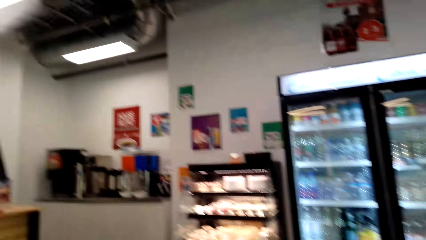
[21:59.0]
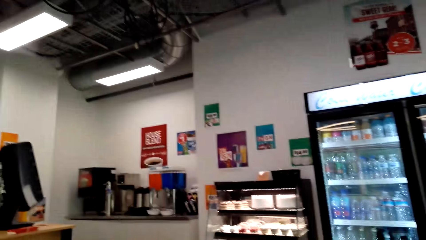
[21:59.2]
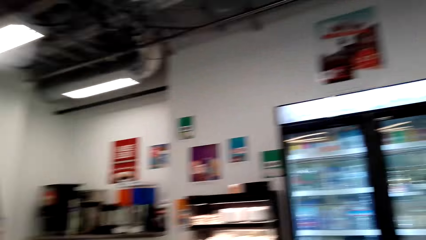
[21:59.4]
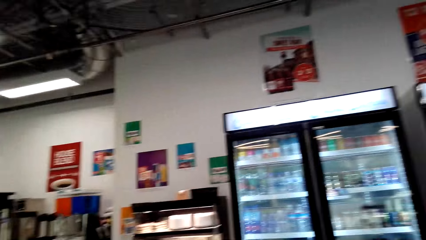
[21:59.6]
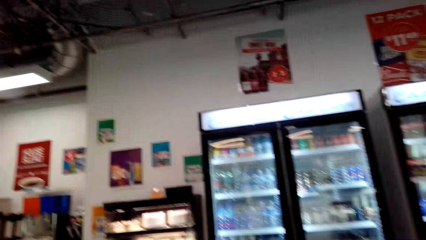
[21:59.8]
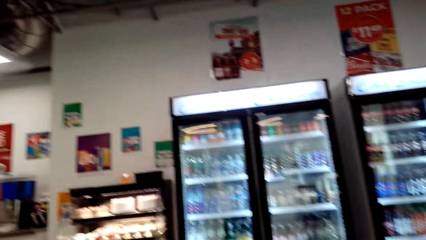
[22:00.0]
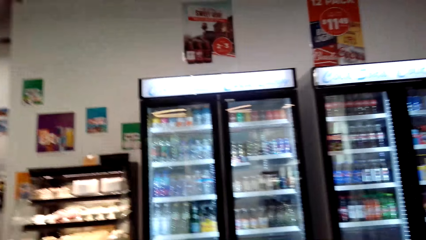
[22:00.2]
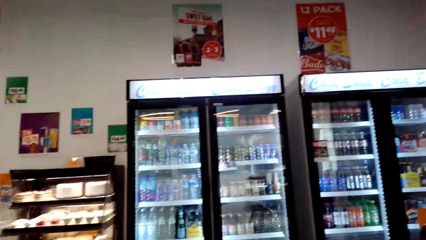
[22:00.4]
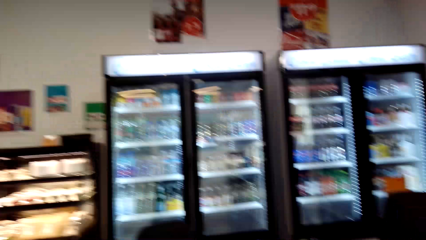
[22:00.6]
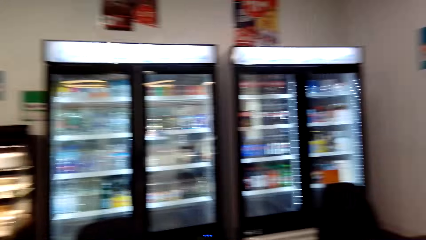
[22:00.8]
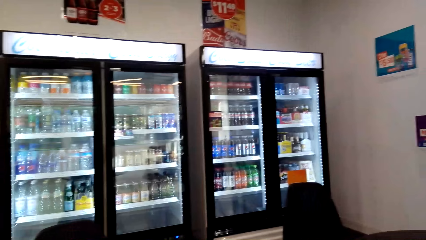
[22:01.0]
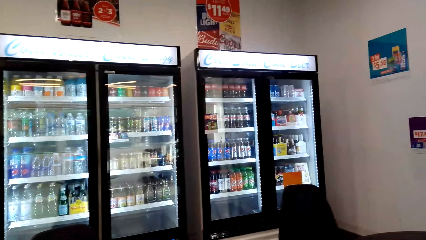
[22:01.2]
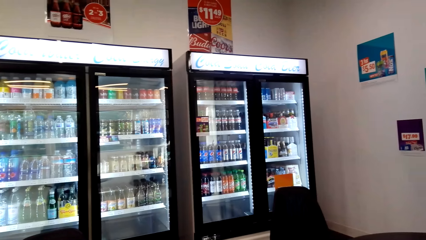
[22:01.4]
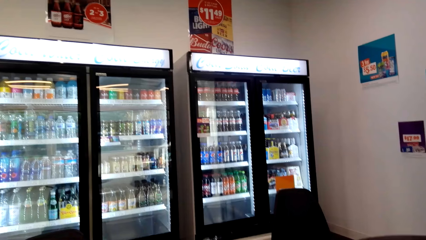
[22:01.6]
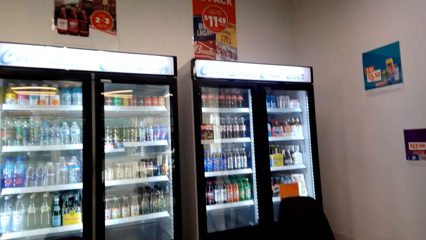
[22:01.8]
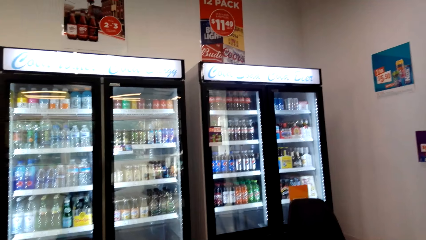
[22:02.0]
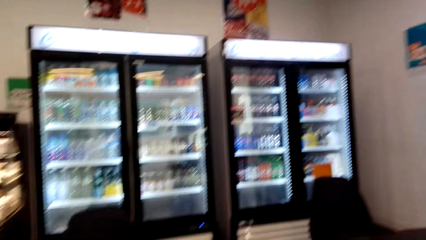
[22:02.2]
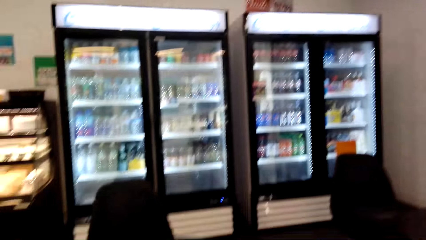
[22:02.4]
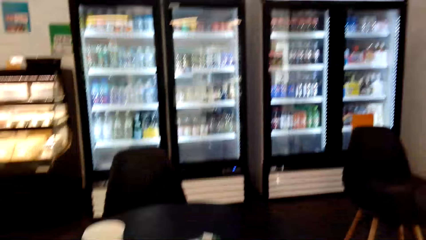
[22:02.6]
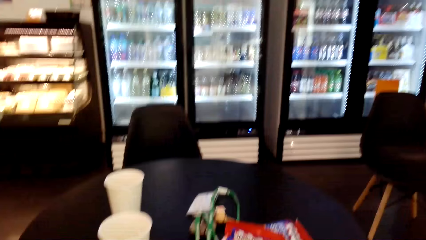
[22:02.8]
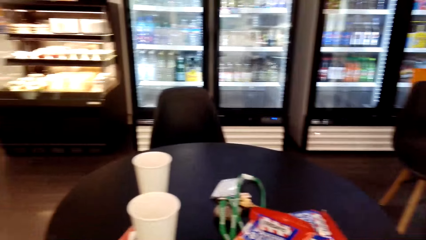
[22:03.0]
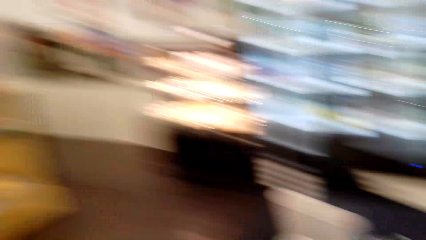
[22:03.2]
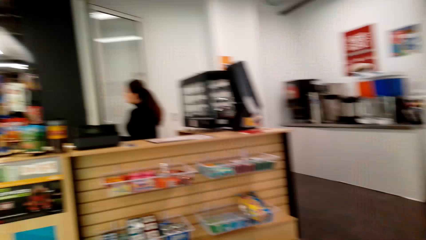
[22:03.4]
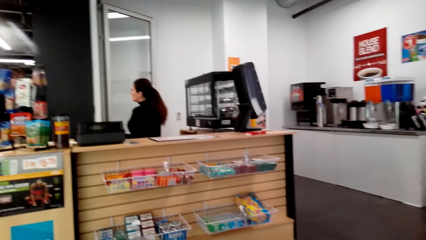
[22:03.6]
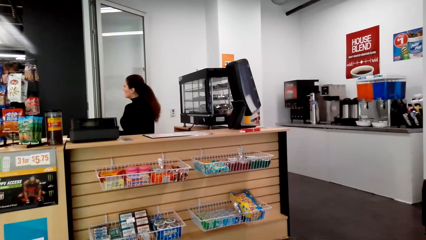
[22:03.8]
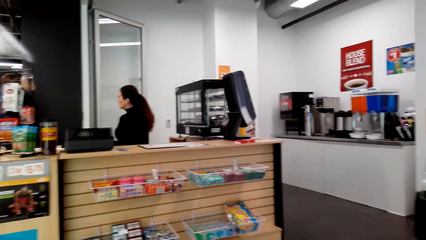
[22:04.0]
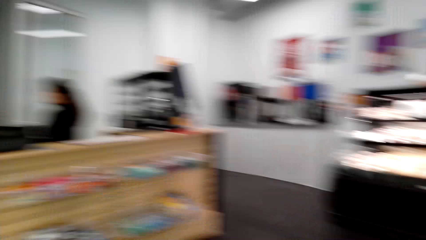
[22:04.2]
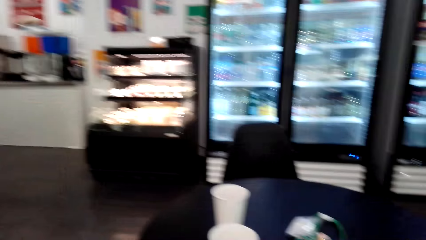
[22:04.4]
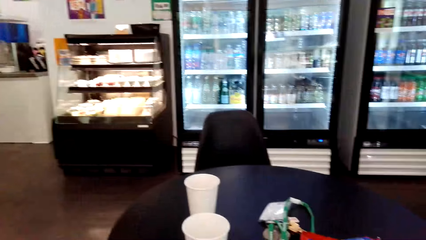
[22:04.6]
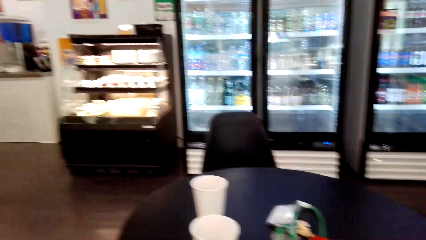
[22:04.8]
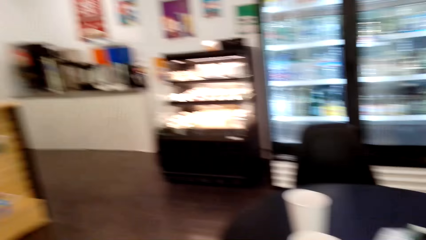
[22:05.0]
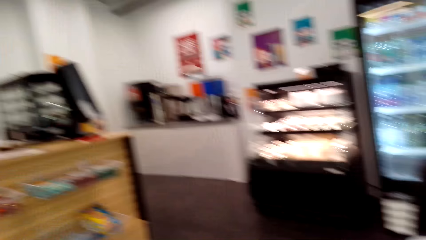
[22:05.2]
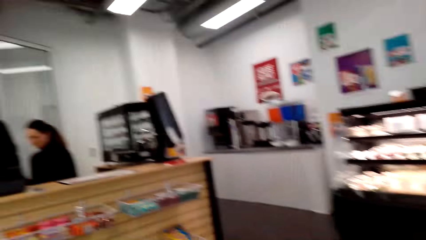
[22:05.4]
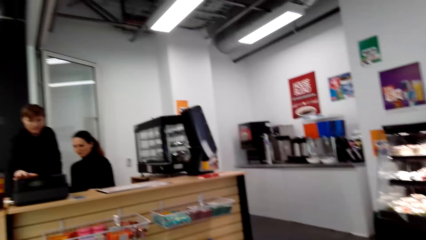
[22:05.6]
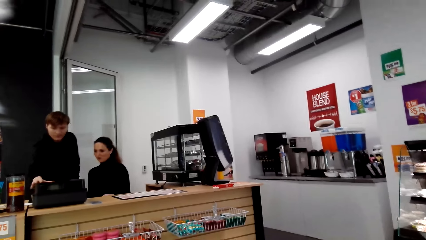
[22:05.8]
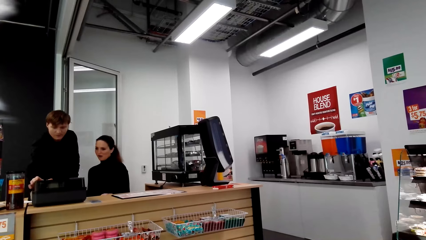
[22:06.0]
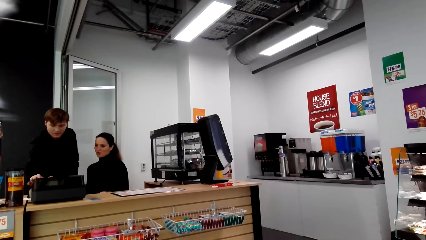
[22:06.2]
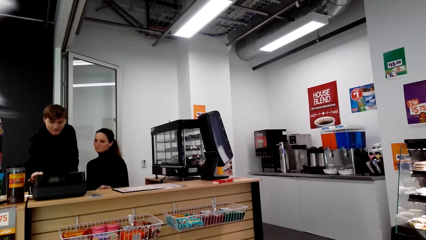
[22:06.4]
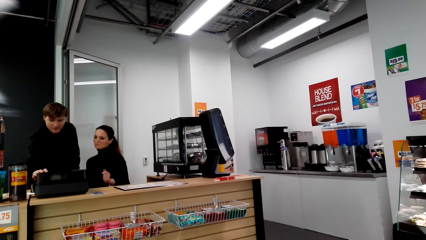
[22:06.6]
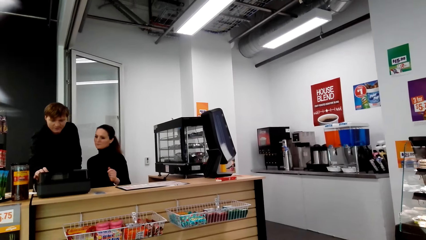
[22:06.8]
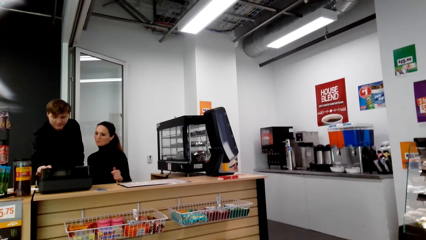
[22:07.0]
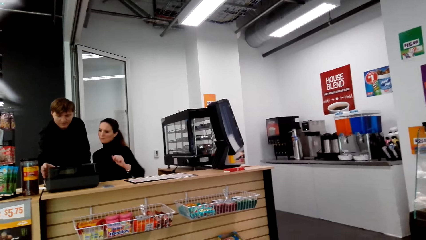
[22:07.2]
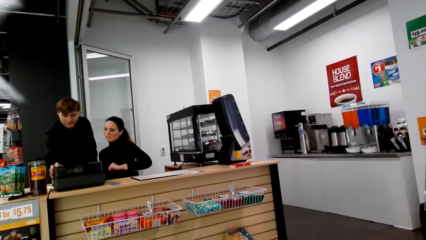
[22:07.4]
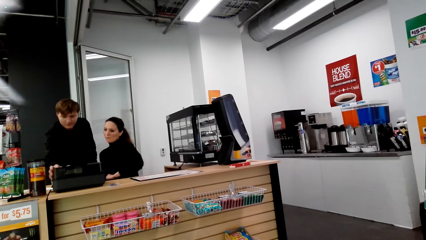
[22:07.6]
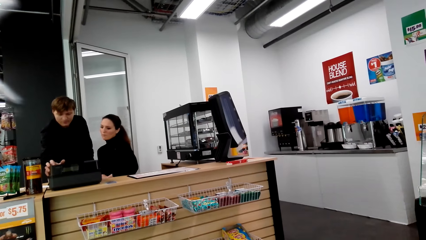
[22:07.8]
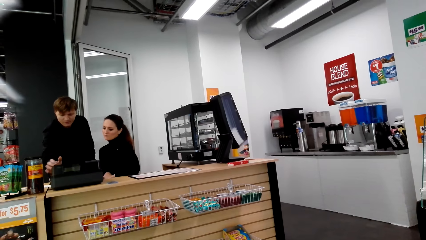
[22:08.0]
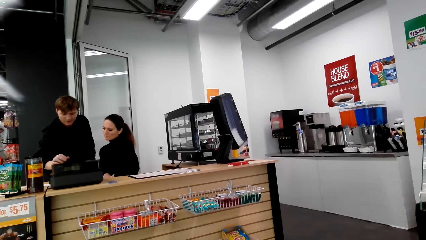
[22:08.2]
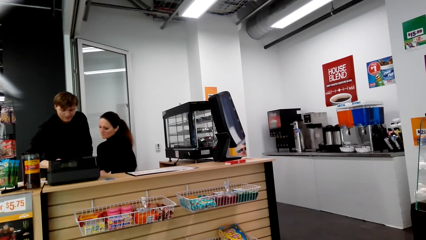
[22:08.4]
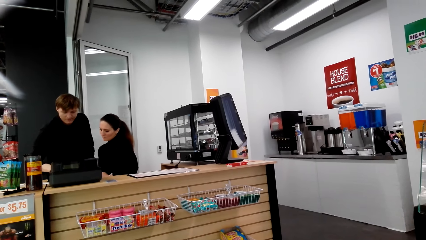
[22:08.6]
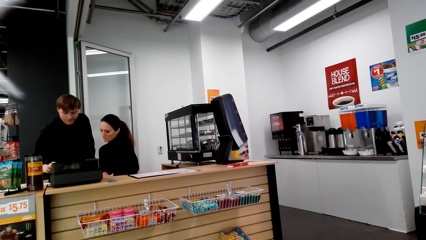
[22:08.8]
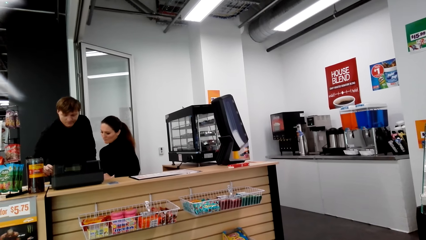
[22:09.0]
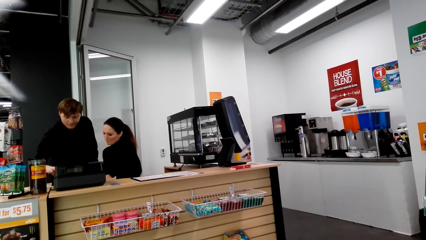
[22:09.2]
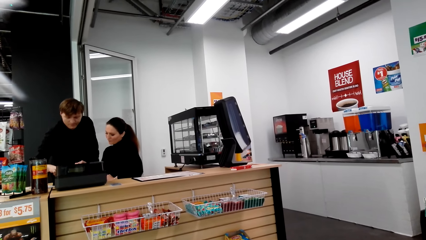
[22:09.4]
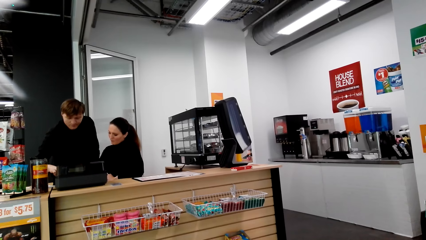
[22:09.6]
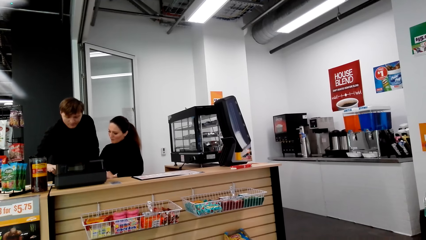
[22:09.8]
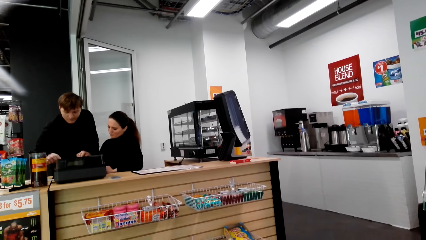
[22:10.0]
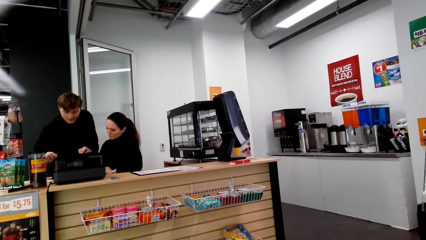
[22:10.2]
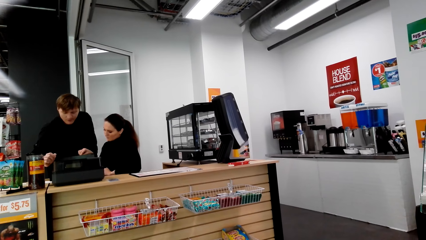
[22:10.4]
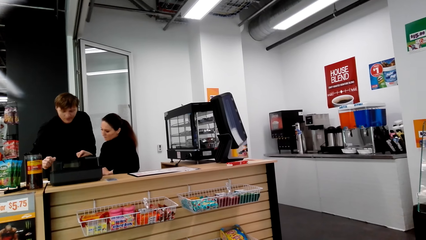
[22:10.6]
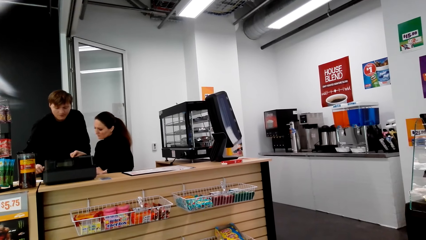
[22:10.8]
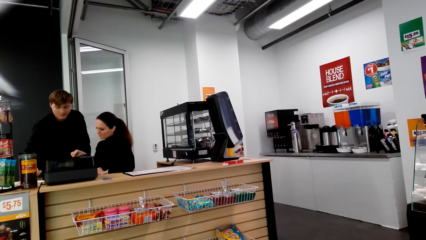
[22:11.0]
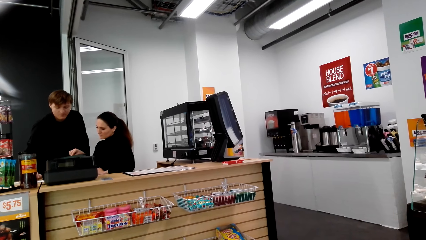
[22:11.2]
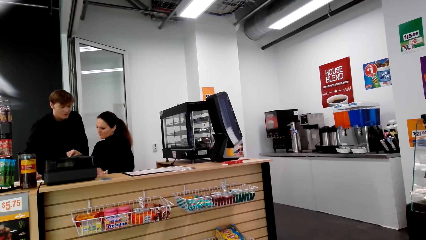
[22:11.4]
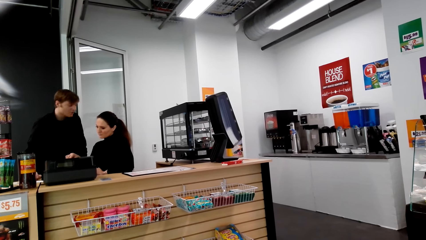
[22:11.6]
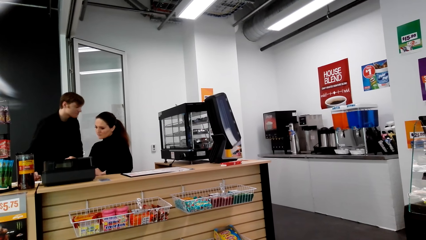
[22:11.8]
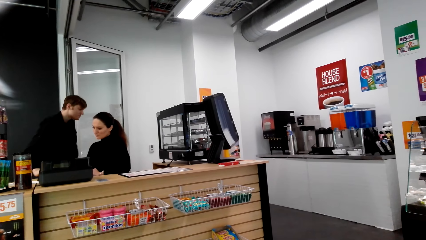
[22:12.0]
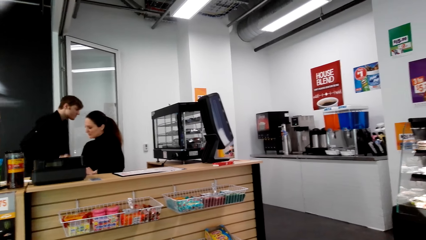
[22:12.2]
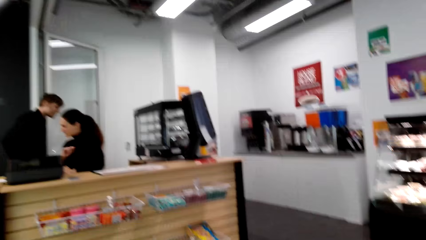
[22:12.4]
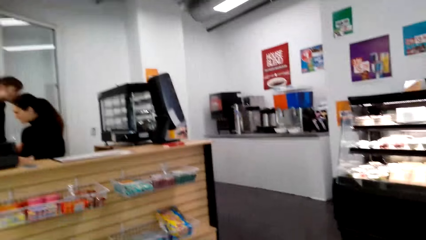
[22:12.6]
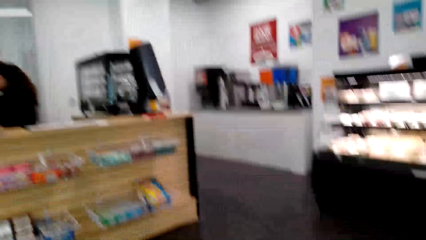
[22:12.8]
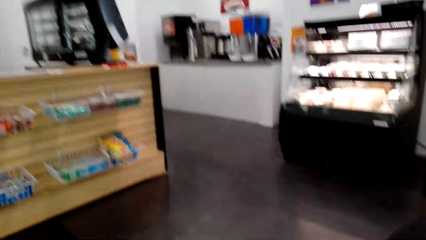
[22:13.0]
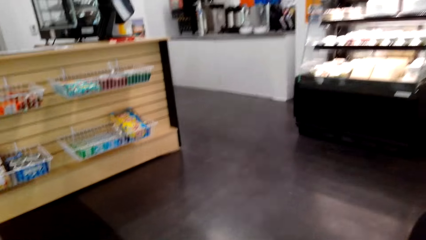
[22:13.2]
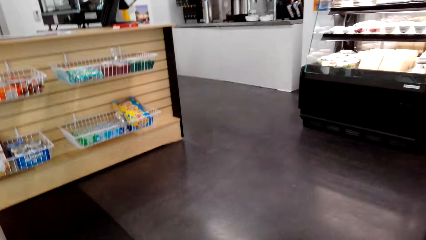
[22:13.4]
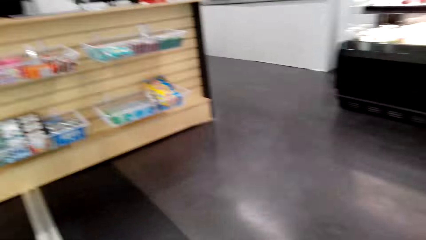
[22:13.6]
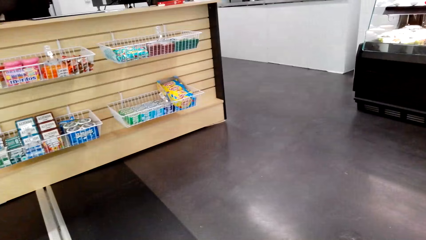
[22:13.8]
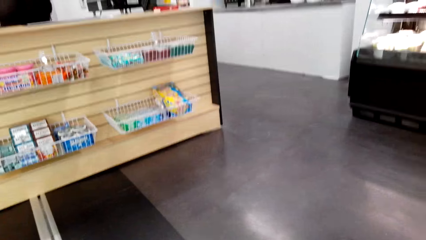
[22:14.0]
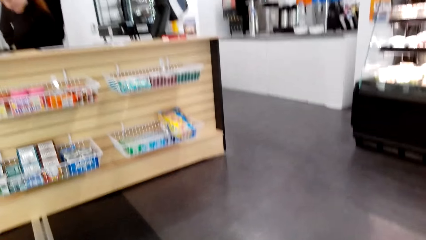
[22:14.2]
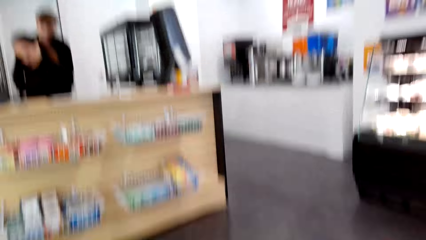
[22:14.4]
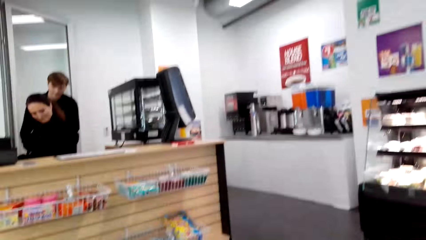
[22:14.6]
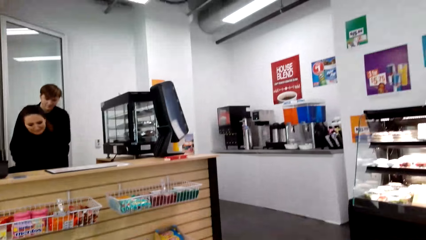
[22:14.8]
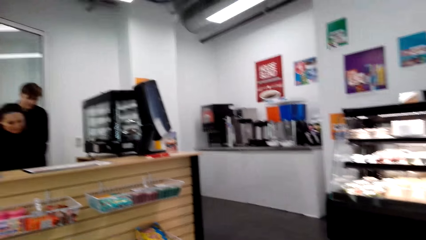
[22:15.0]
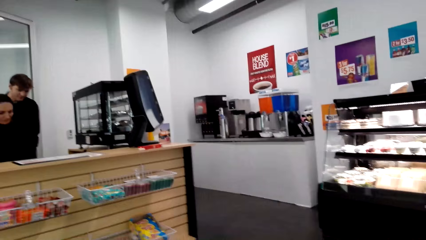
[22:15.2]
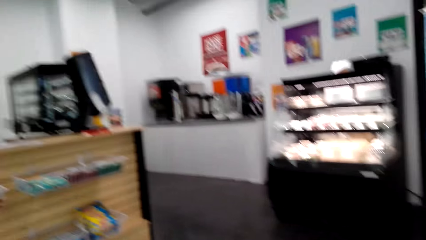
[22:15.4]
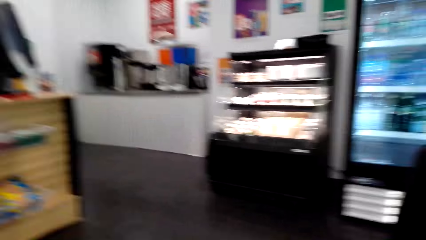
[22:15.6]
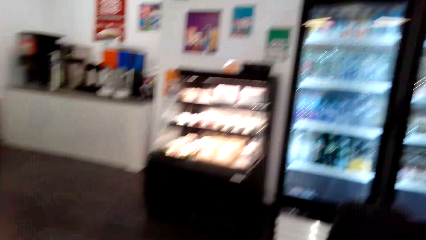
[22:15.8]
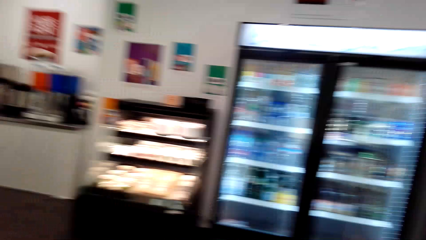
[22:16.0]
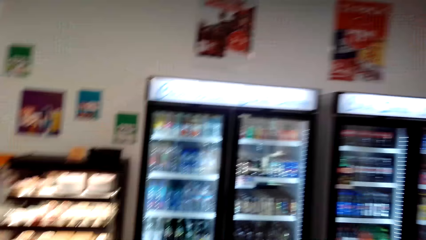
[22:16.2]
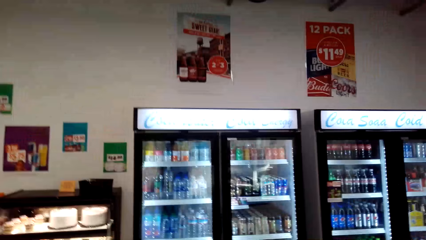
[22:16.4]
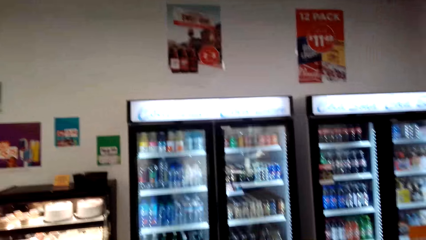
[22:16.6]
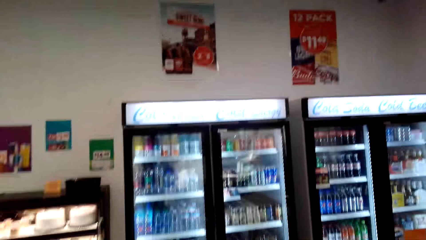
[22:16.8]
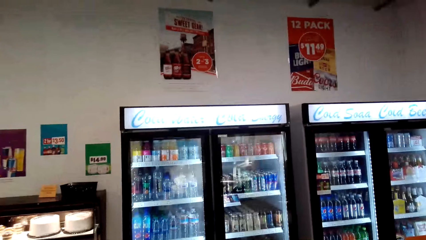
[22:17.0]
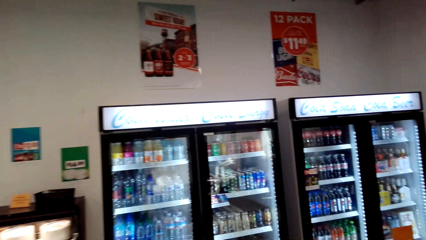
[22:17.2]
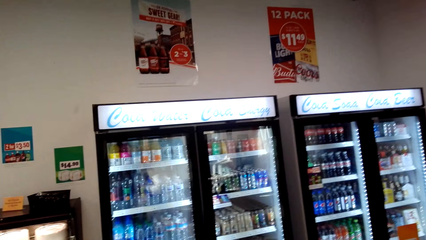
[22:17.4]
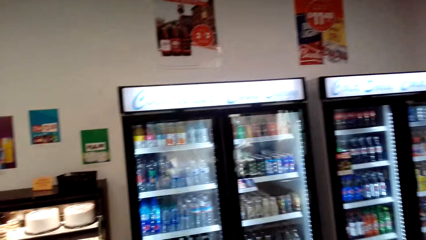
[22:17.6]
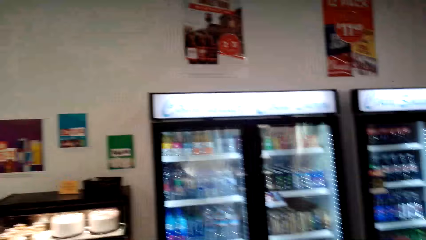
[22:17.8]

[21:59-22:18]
A man uses a calculator. The man converses with a woman. The camera wearer looks around.
